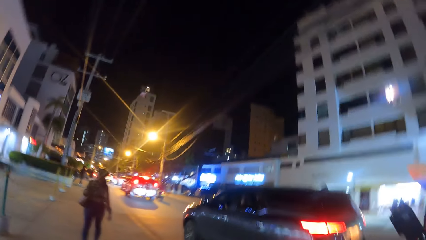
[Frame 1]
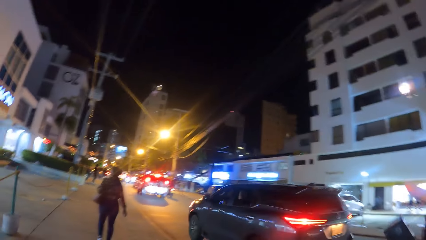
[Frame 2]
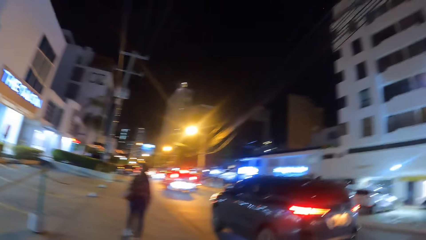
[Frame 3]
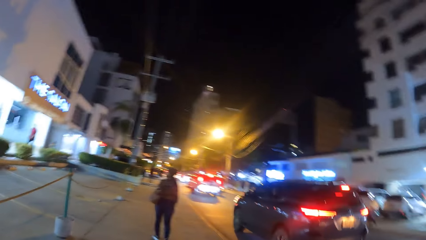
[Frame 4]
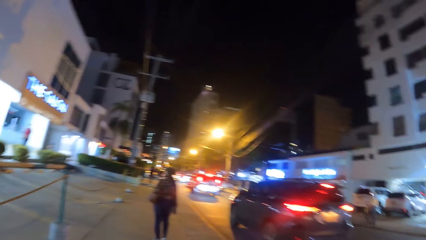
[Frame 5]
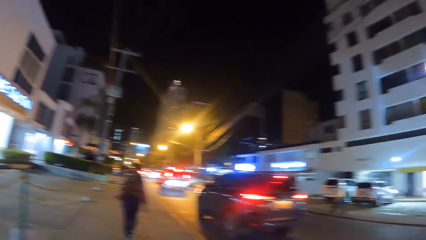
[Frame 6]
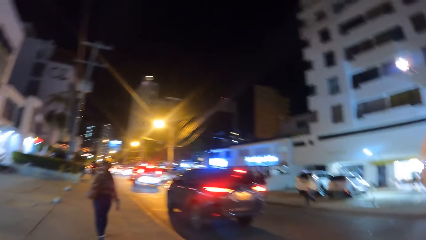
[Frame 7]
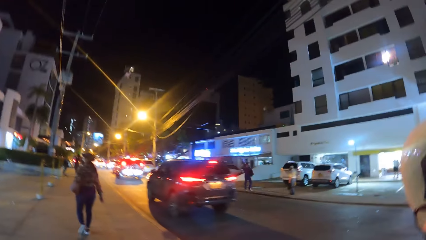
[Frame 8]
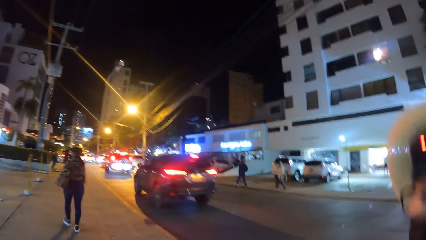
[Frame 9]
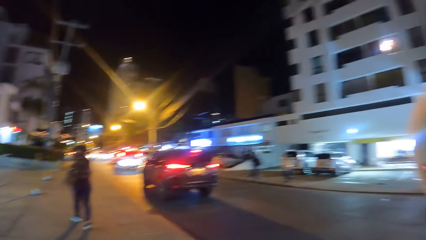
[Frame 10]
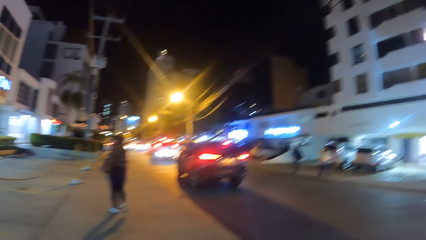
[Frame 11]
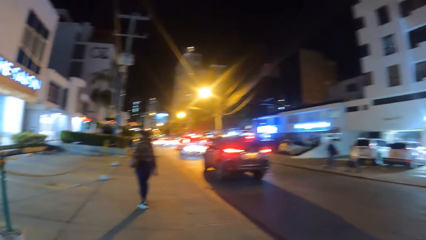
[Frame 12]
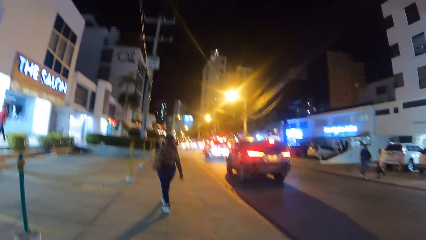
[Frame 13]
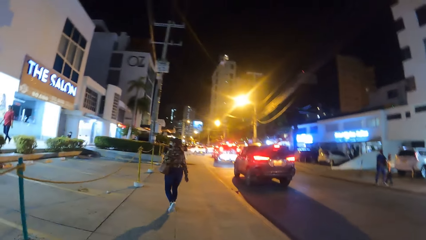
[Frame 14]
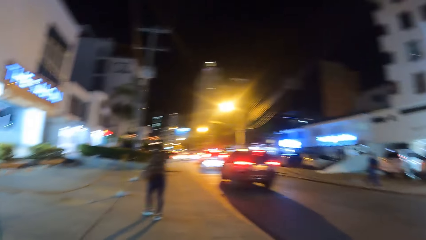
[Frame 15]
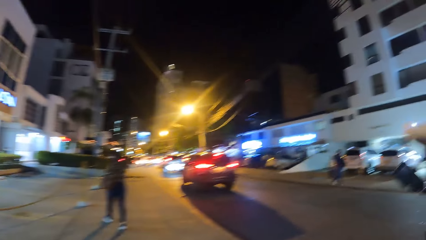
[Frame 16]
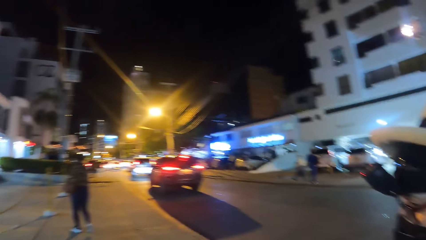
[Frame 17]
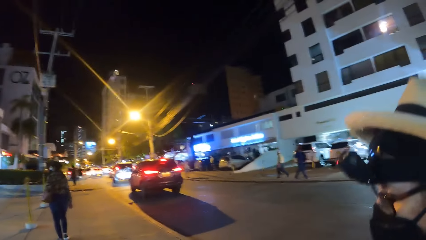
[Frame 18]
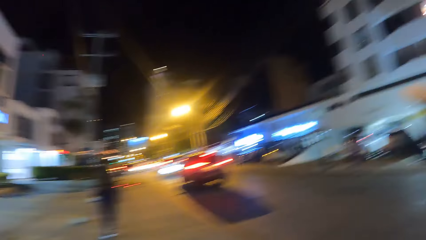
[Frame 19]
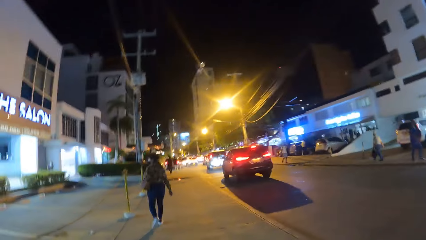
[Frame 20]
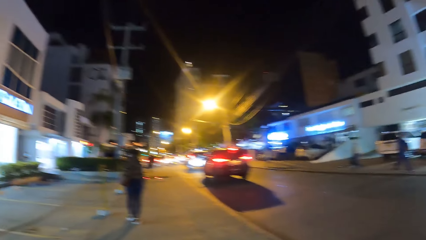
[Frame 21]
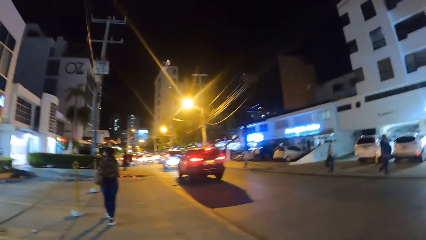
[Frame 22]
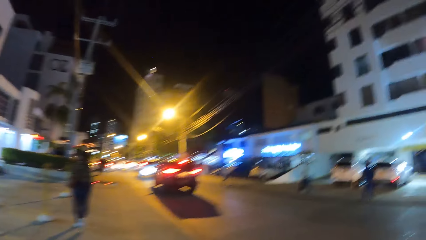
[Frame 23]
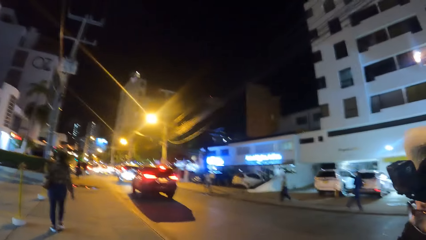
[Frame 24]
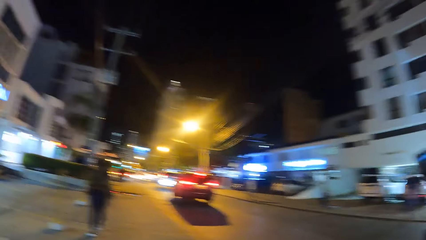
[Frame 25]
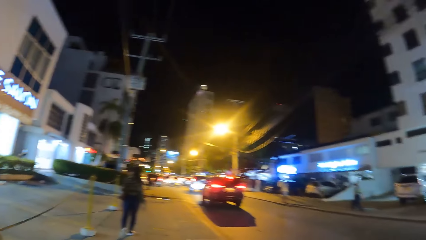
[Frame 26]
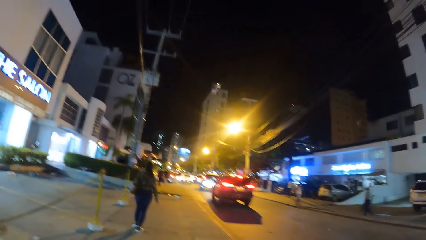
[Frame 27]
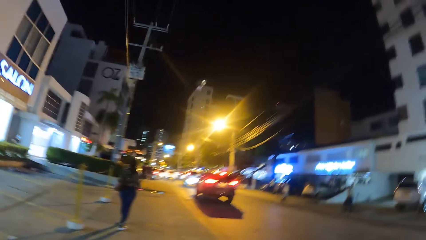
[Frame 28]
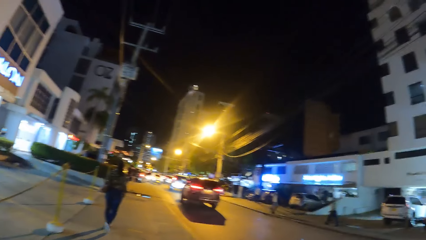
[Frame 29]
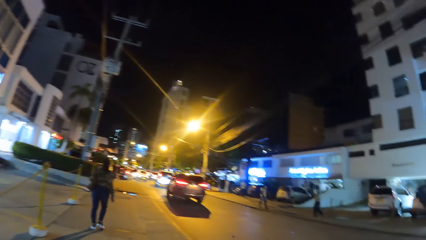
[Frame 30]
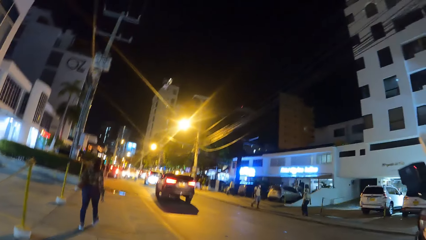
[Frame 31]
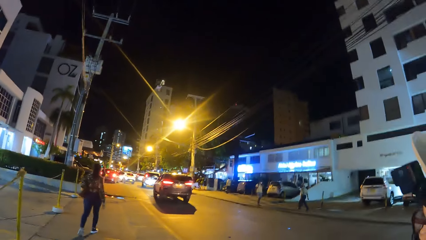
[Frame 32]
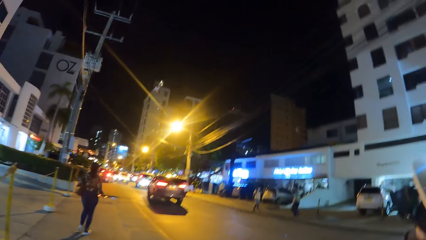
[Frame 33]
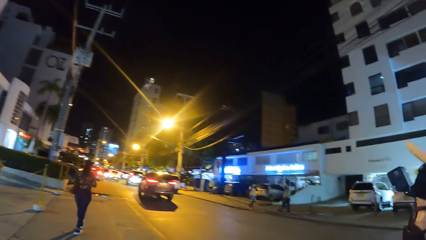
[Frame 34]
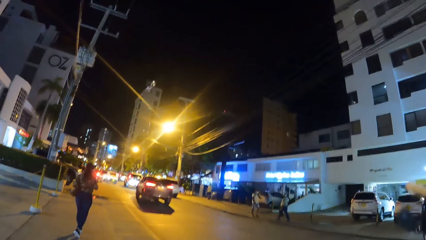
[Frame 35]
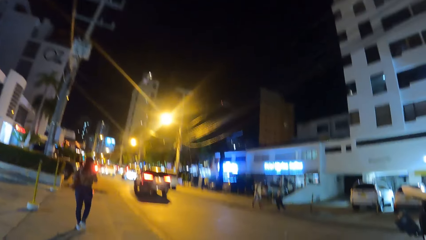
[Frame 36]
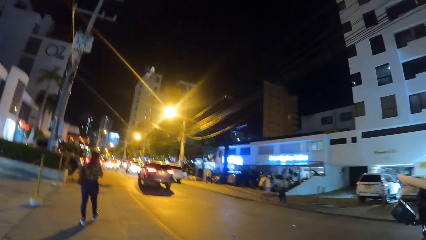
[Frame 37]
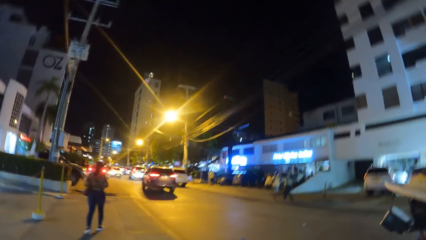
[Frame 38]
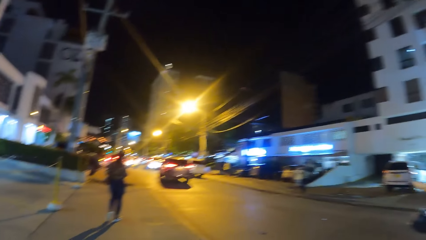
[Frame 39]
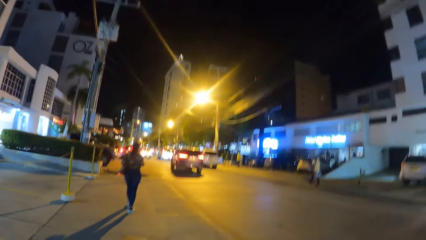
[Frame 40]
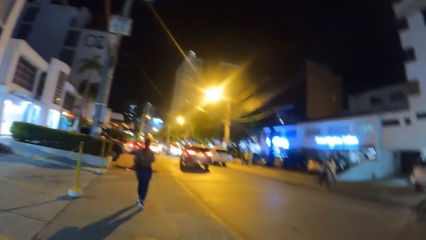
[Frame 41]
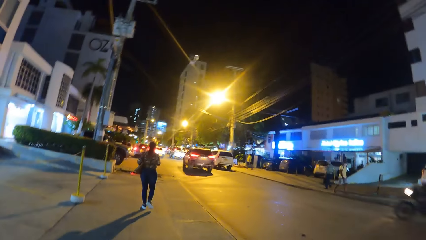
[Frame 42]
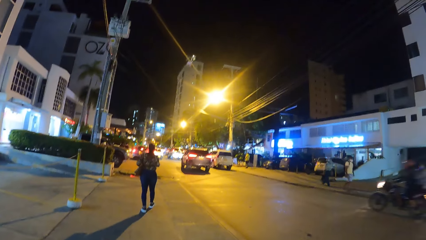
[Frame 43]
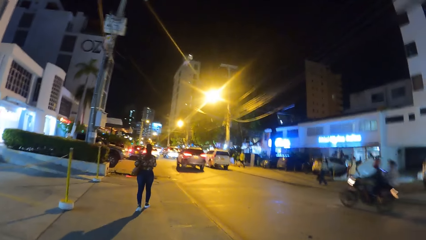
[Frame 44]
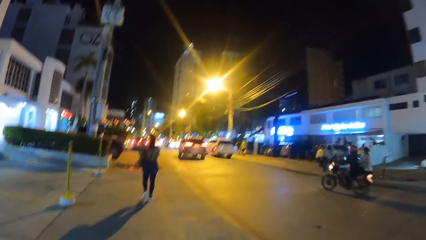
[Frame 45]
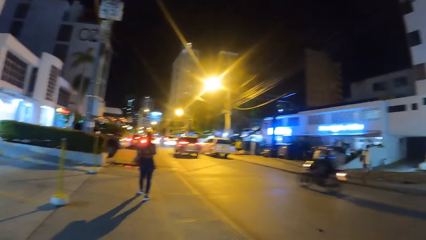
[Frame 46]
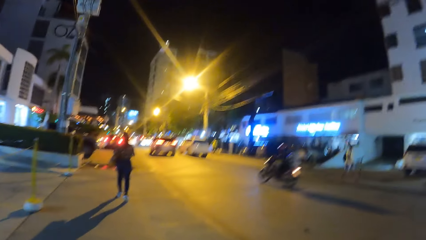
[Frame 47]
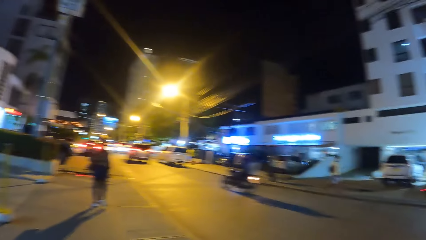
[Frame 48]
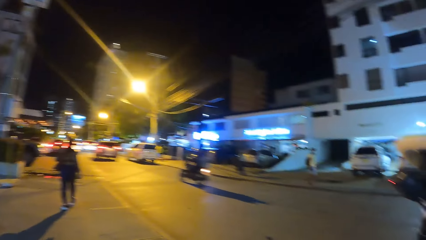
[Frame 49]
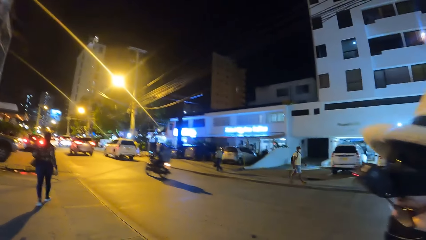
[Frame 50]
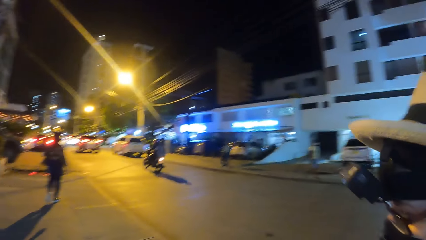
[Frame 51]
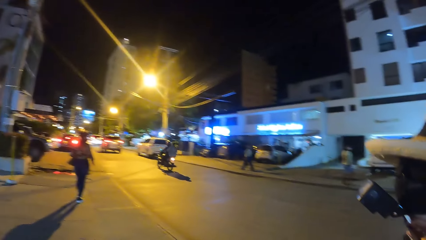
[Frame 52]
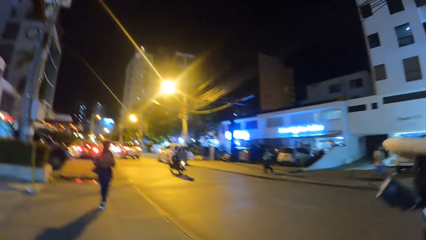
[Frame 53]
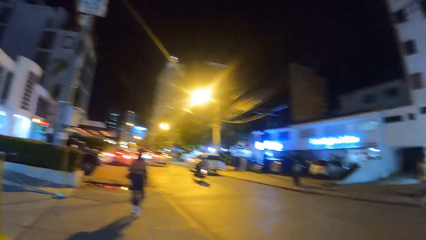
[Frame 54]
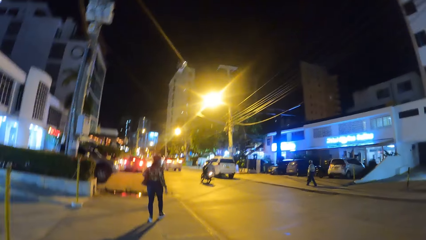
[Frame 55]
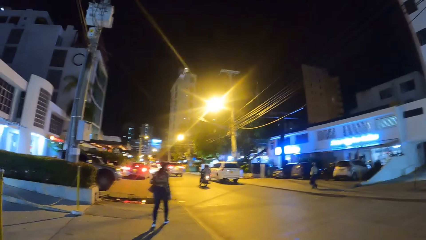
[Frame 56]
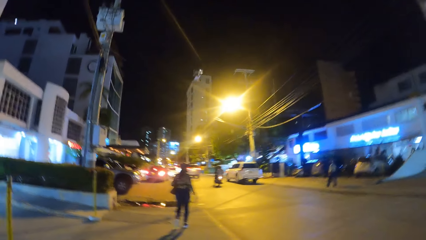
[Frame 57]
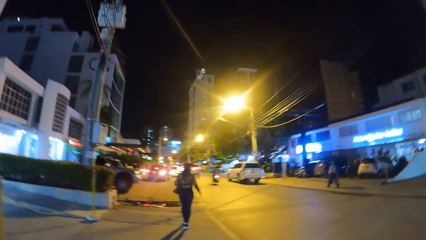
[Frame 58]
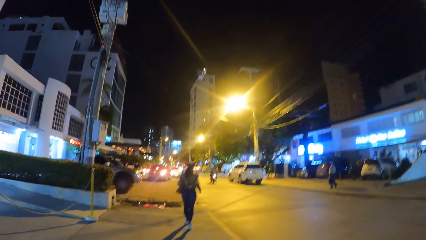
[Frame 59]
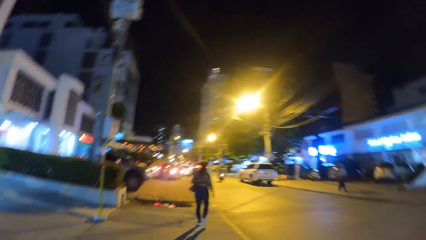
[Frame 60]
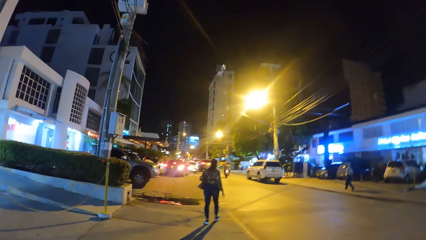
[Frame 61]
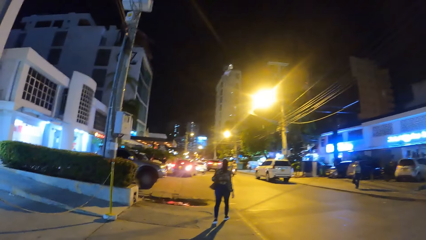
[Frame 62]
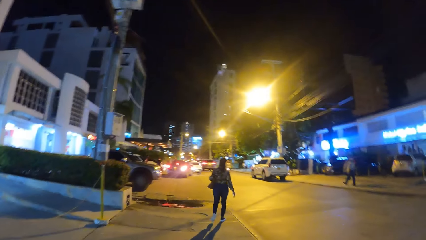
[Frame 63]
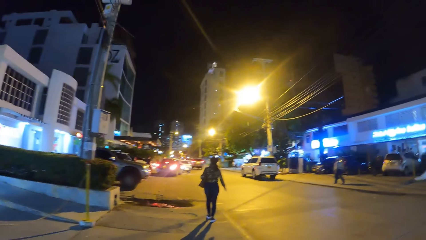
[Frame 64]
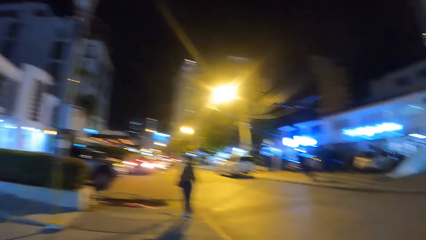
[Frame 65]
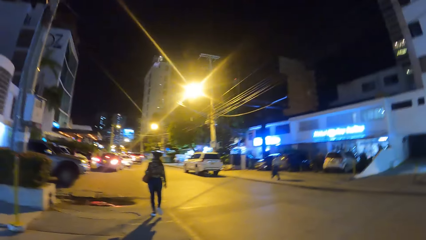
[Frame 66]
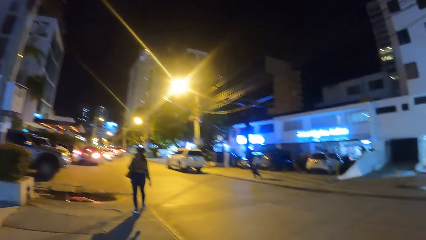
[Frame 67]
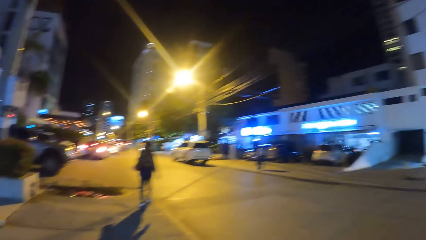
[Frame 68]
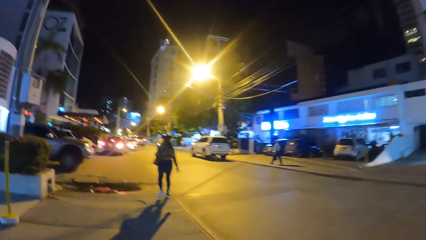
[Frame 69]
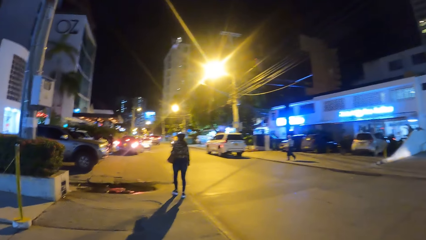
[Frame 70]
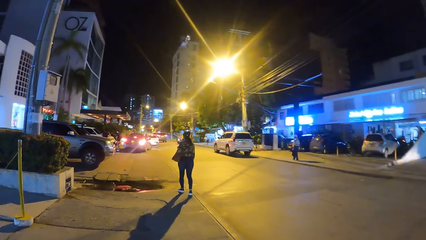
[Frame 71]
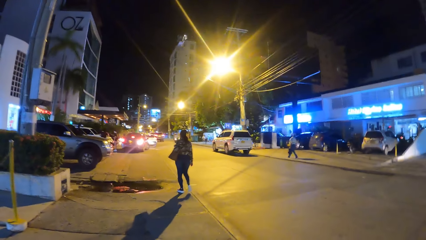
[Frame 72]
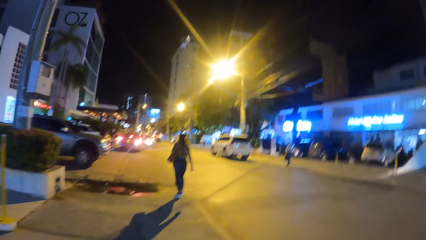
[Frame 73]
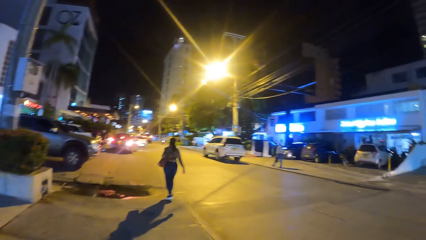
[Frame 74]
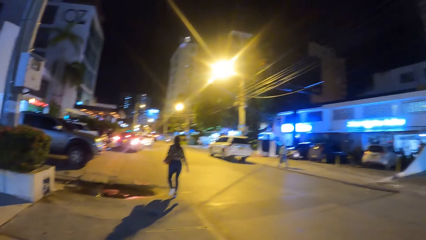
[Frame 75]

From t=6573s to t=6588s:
The camera wearer walks outside.
